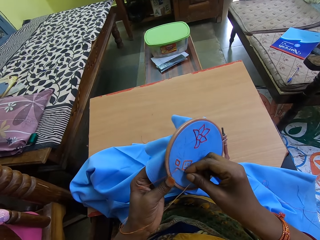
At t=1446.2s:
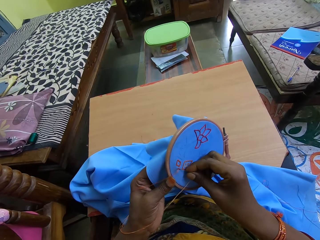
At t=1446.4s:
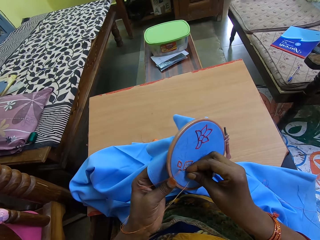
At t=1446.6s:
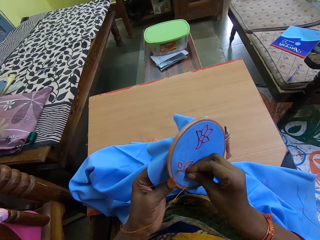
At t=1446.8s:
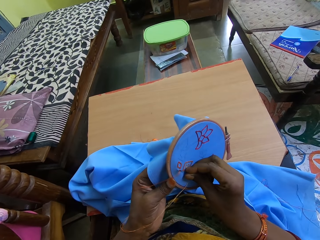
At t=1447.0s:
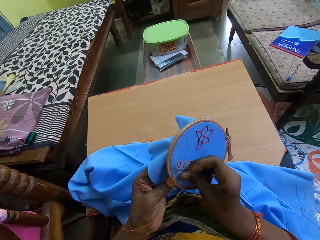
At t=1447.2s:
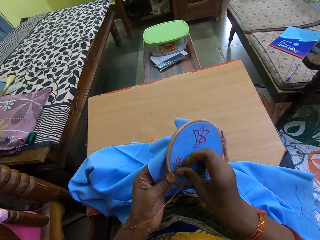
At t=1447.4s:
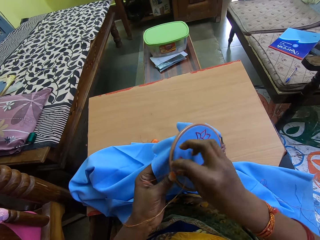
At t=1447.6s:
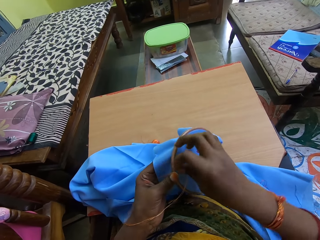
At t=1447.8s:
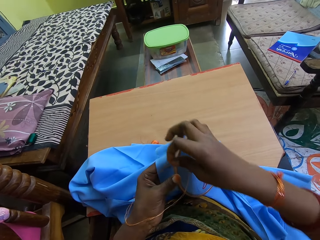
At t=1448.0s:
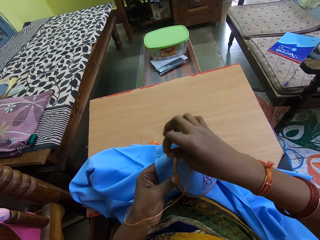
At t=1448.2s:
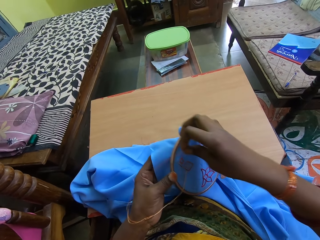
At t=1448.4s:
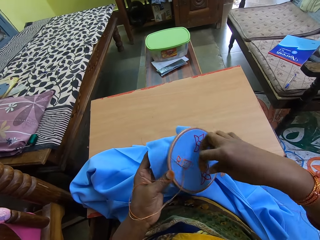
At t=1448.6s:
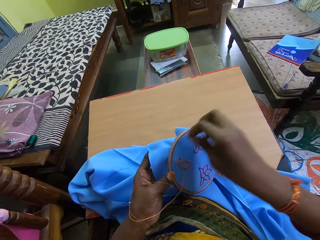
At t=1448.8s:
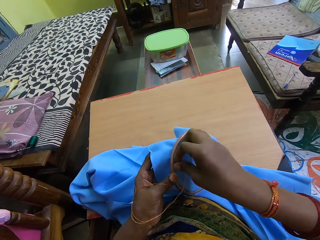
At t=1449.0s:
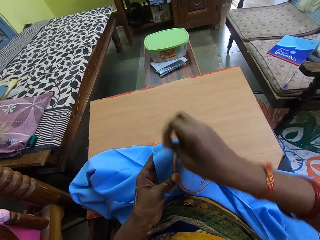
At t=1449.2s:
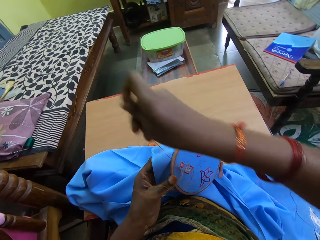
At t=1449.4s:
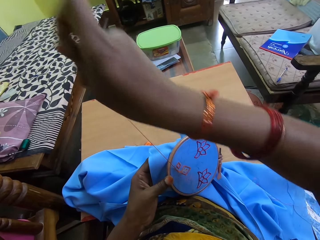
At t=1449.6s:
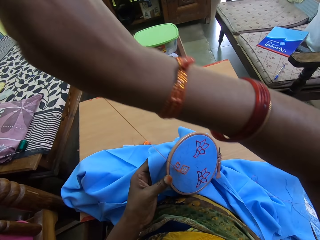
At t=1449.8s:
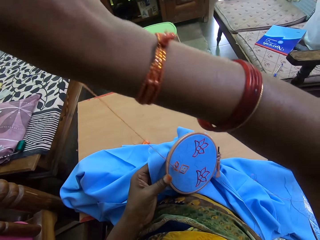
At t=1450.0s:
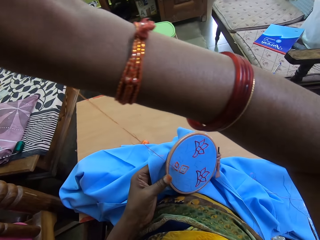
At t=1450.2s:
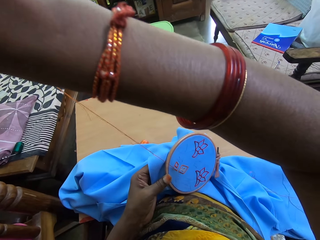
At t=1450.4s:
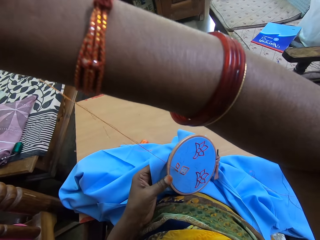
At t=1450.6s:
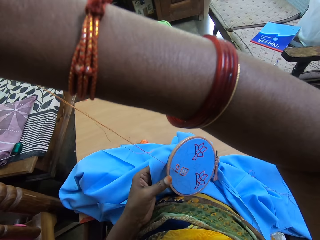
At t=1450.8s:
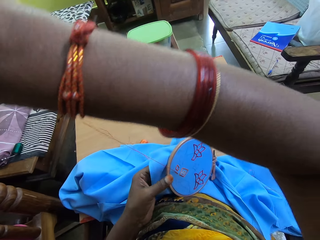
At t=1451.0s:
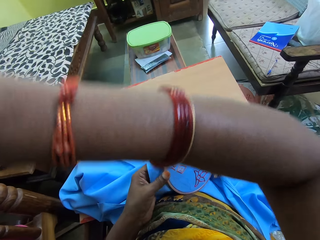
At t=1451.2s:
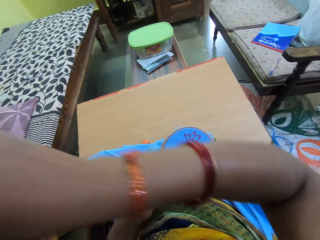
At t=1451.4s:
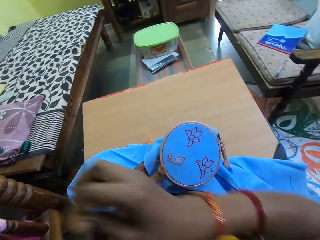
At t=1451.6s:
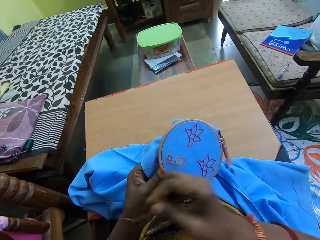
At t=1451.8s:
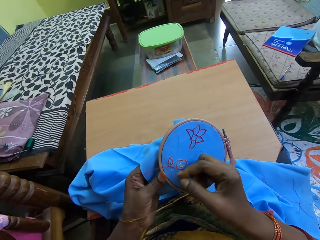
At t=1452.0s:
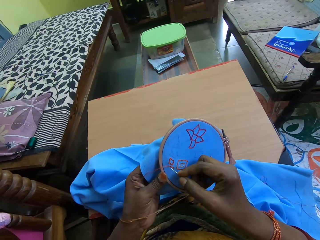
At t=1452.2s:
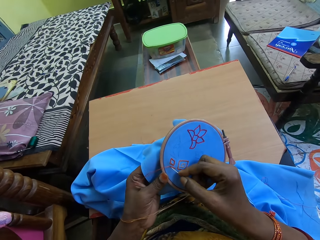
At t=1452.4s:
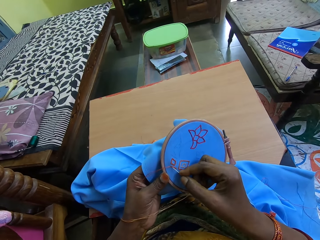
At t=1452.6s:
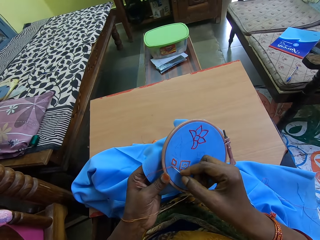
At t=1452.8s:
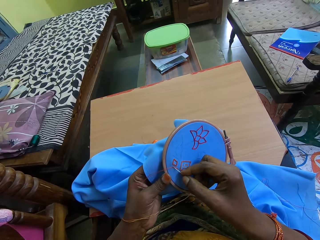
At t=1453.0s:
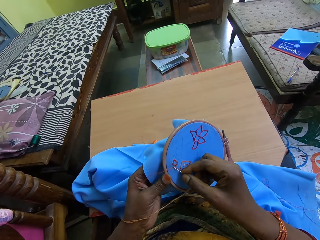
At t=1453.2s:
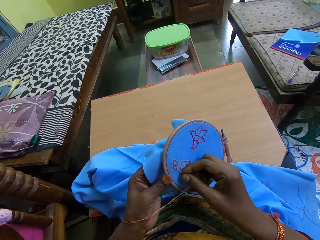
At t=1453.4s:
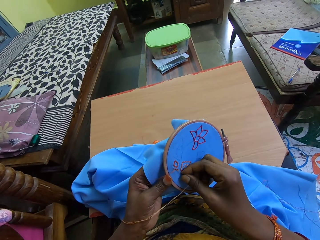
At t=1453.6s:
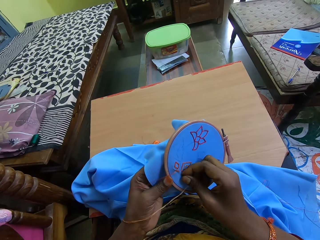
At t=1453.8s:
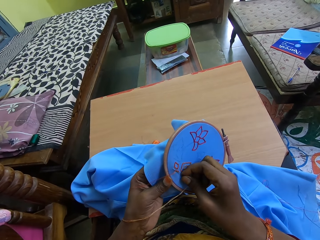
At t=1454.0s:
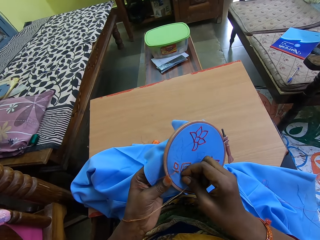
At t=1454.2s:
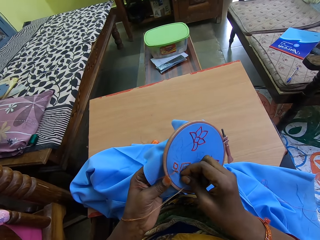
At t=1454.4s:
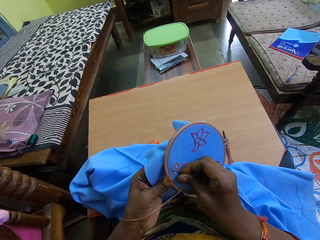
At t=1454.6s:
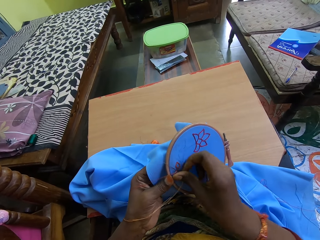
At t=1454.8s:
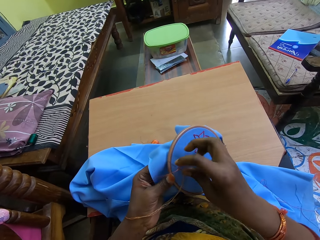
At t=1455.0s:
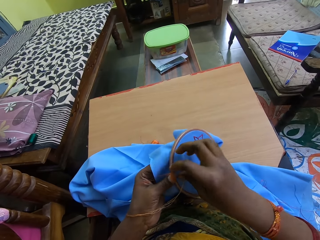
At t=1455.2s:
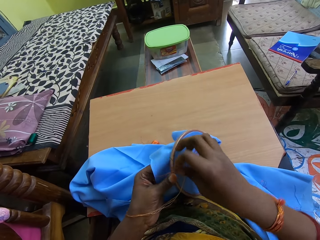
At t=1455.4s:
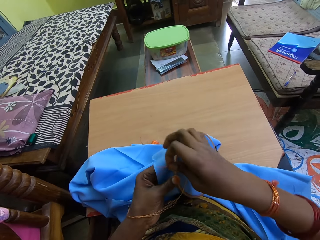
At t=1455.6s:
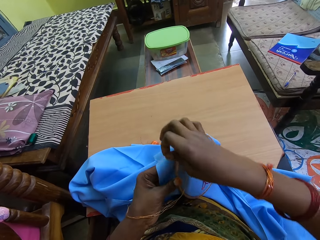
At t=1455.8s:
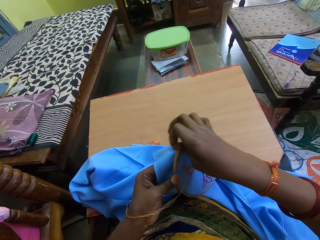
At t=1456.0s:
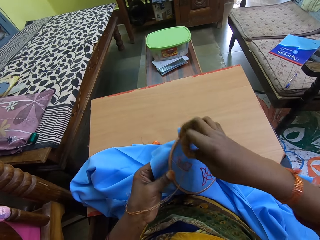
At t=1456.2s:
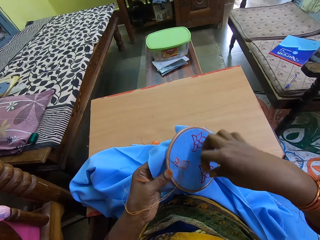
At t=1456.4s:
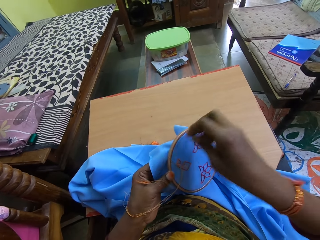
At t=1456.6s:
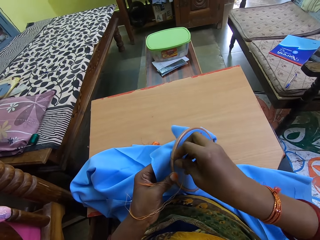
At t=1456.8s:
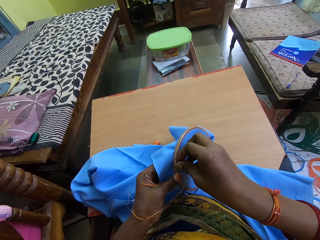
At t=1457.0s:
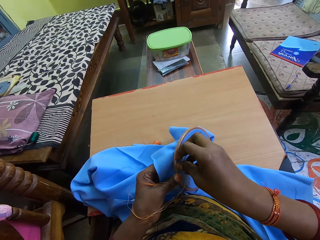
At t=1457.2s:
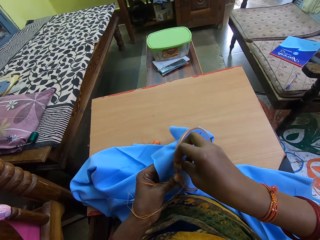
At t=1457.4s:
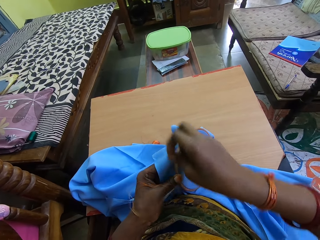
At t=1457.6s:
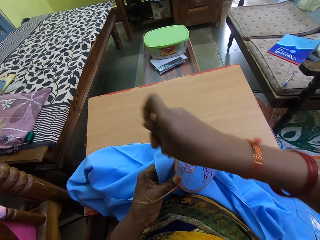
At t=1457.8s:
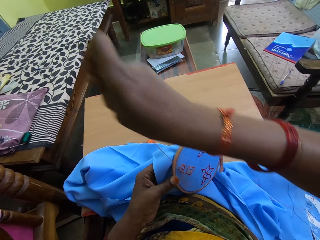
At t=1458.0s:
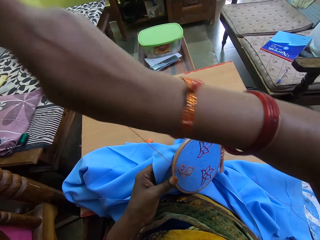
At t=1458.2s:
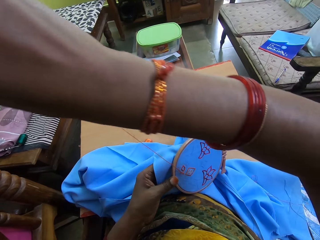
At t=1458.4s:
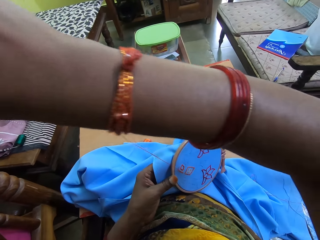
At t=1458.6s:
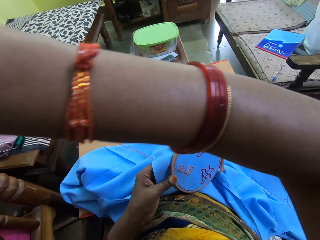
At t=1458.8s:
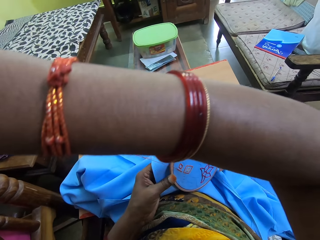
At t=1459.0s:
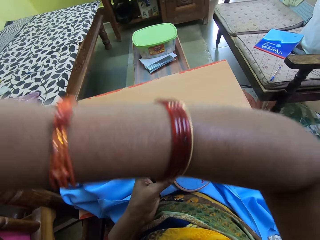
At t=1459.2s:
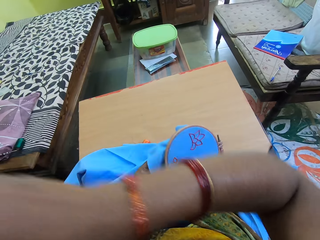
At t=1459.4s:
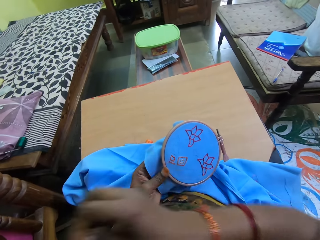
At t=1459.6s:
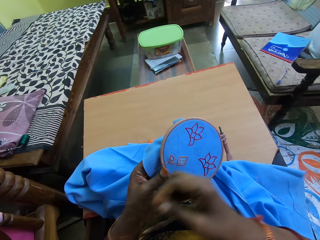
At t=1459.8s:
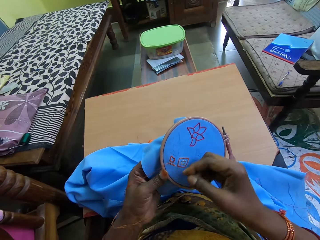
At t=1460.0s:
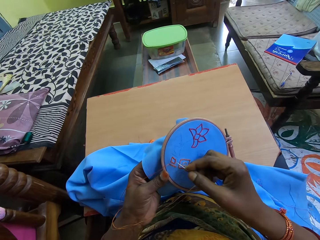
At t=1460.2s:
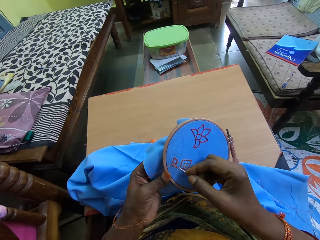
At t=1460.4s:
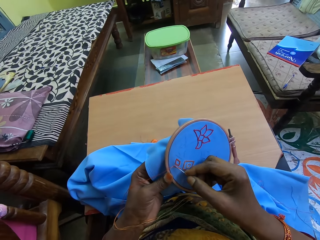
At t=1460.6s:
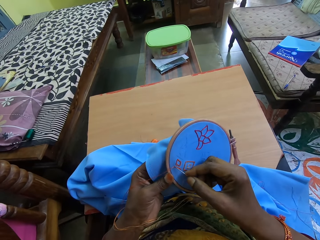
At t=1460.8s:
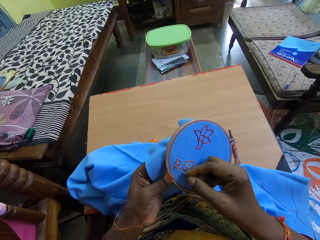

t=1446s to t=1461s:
The camera wearer sews the cloth with a needle. They twist the thread on the needle. They pull the thread. They twist the thread on the needle. They twist the thread on the needle again.

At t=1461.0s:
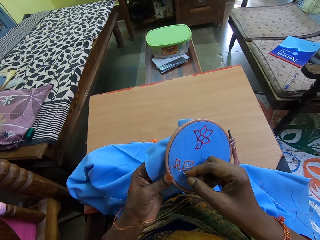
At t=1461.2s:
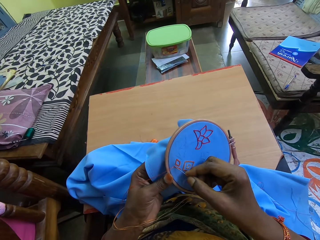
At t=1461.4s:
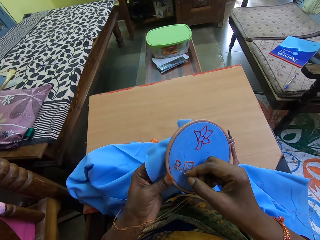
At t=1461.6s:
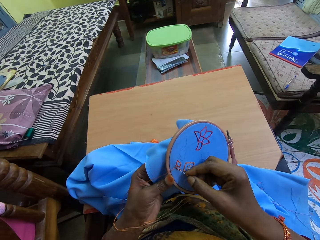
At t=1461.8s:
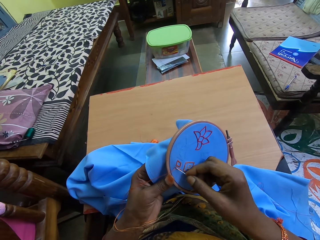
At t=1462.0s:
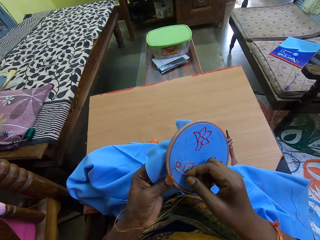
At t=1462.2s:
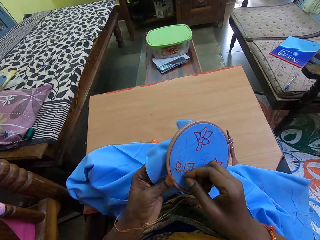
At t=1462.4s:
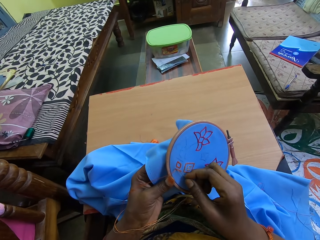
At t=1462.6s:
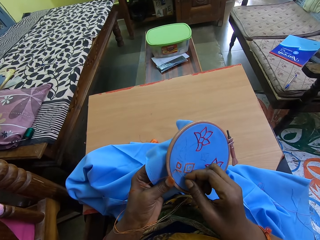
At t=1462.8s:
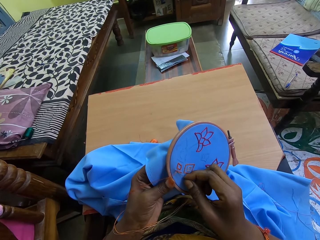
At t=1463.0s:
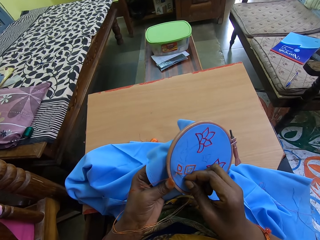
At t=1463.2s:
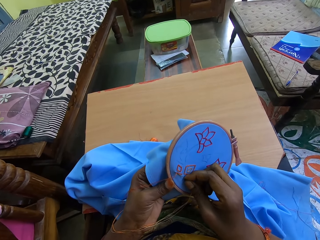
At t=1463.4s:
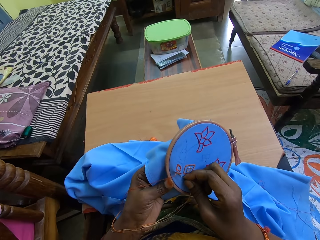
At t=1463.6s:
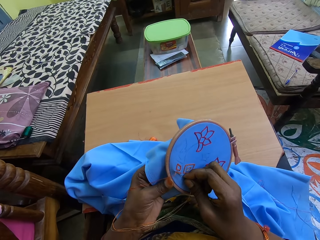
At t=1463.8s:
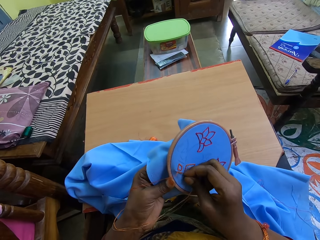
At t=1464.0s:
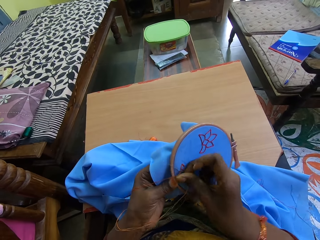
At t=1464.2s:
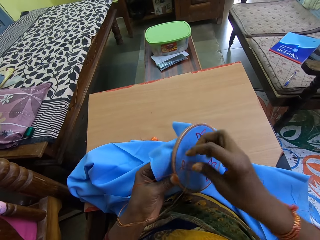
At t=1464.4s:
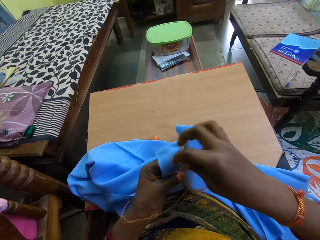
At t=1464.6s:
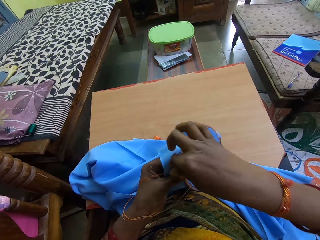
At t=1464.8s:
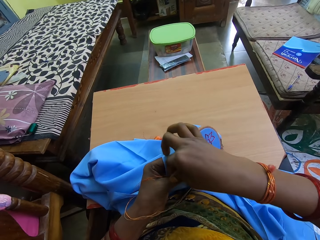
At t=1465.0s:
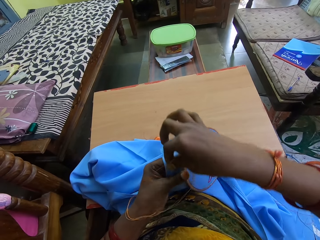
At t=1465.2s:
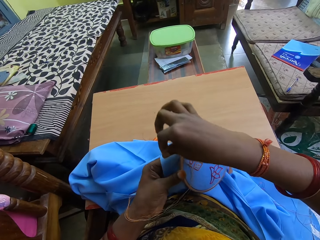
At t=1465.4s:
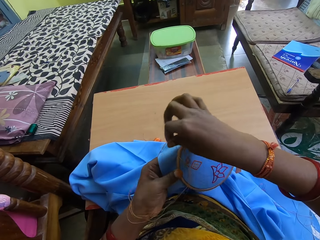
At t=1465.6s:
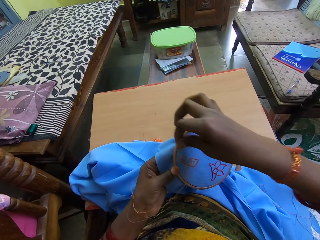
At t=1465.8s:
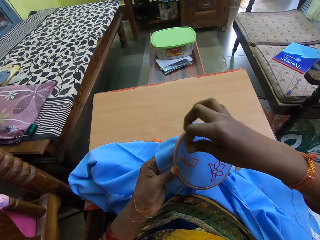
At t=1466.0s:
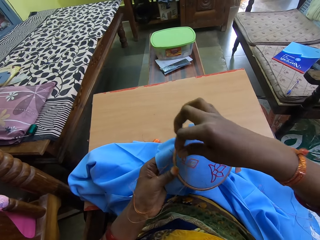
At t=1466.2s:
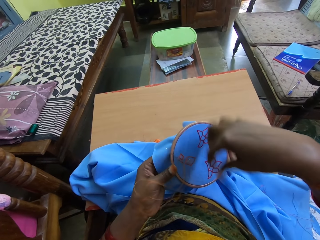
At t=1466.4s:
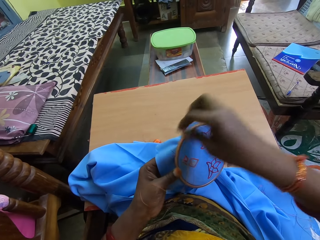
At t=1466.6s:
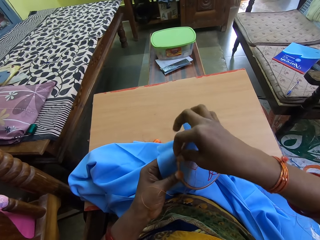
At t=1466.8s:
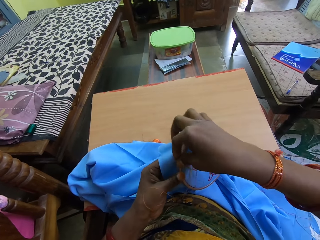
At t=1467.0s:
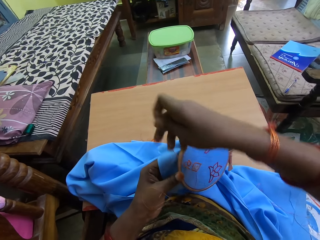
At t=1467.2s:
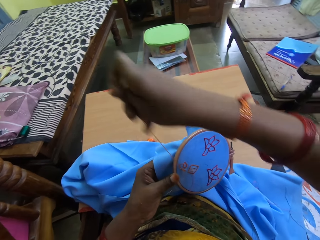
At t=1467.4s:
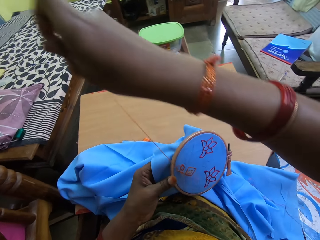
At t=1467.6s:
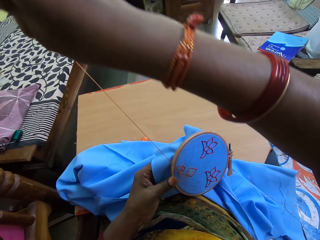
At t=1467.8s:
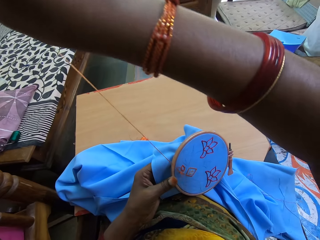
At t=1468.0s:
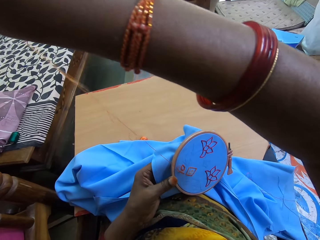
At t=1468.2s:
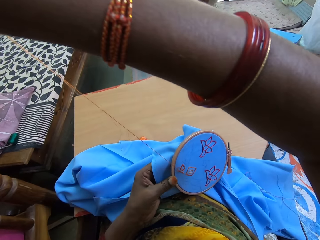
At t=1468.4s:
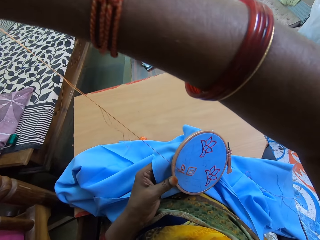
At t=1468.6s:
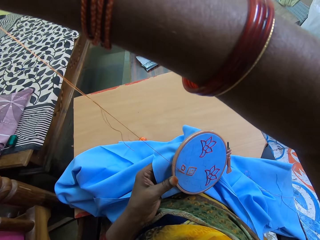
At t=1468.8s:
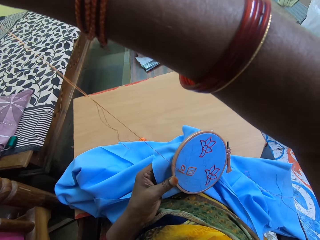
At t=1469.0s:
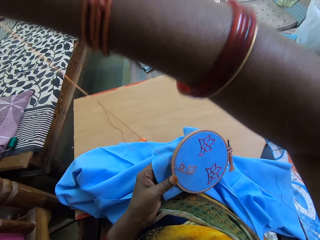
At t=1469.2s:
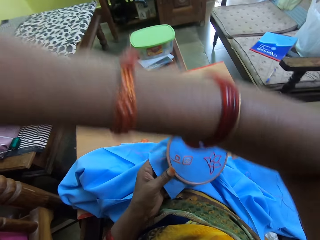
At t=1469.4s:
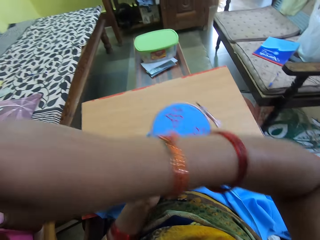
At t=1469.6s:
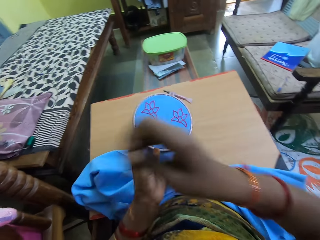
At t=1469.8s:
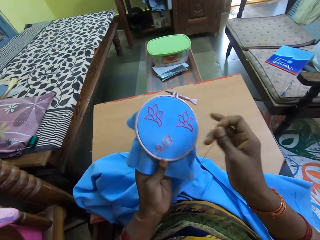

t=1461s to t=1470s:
The camera wearer sews the cloth with a needle. They twist the thread on the needle. They pull the thread.
